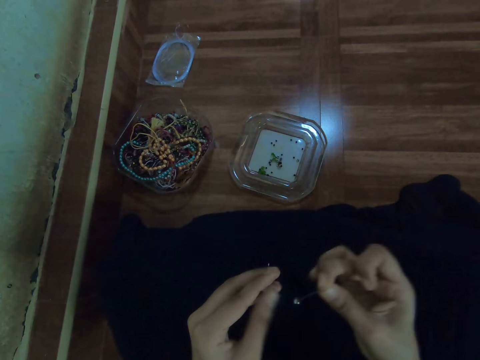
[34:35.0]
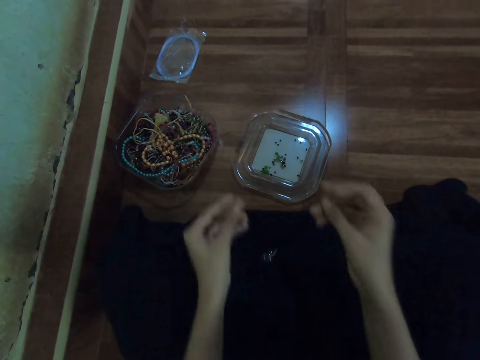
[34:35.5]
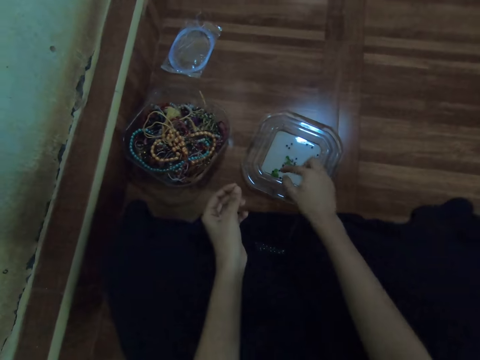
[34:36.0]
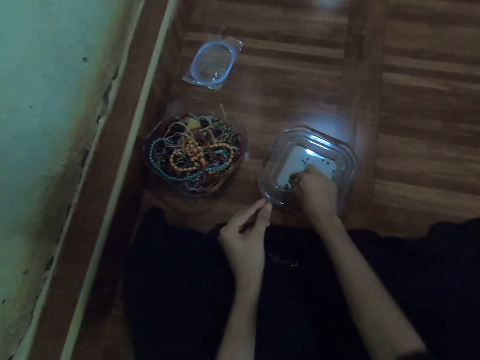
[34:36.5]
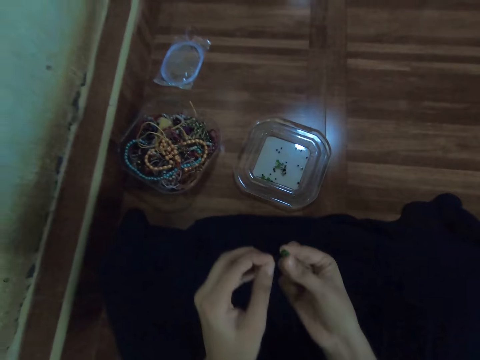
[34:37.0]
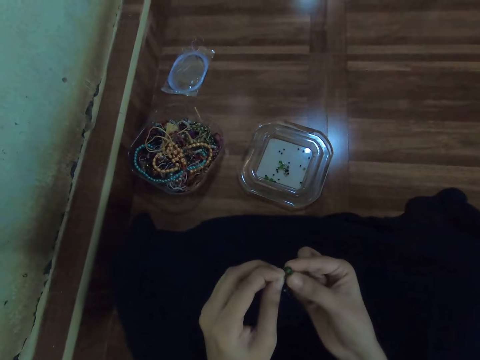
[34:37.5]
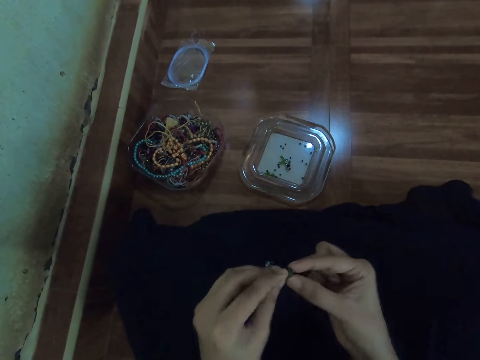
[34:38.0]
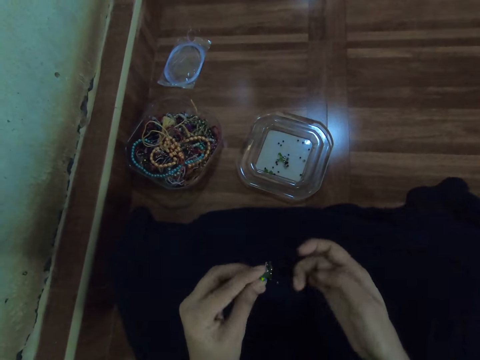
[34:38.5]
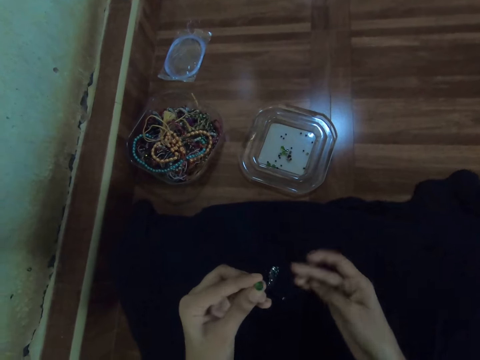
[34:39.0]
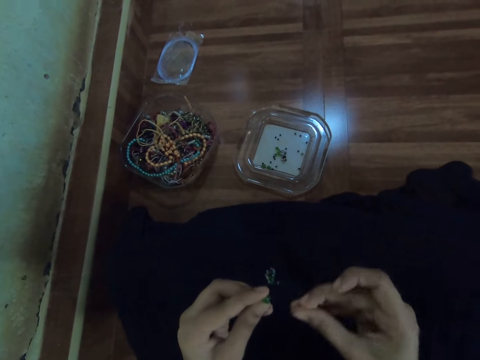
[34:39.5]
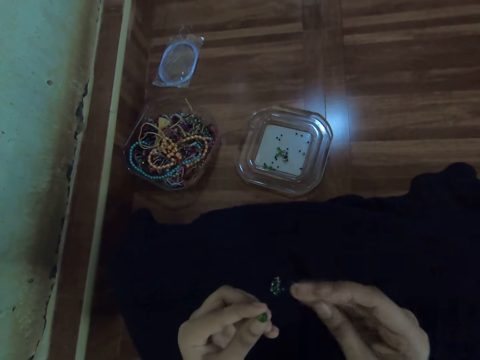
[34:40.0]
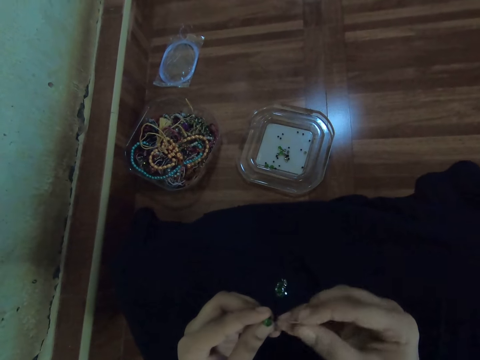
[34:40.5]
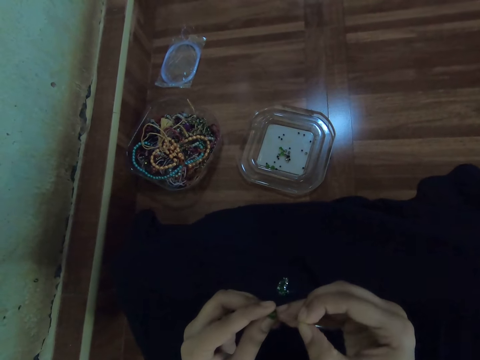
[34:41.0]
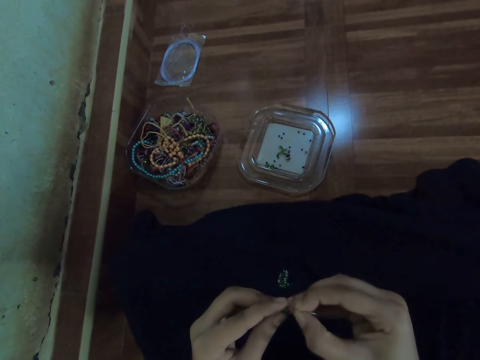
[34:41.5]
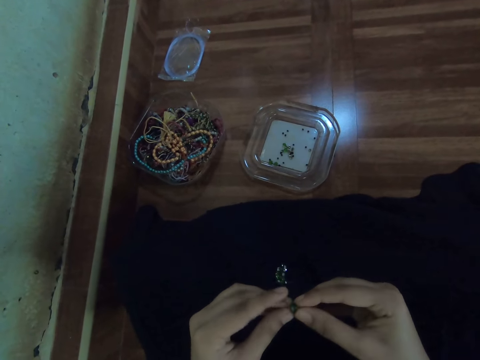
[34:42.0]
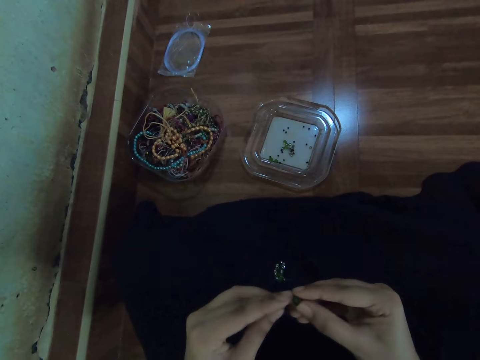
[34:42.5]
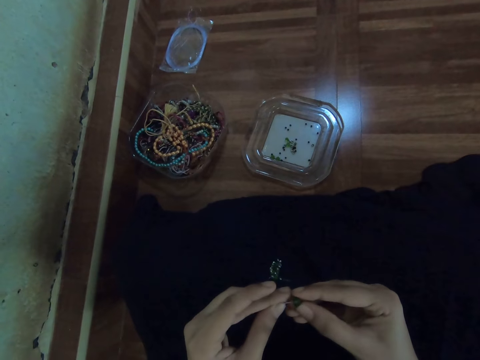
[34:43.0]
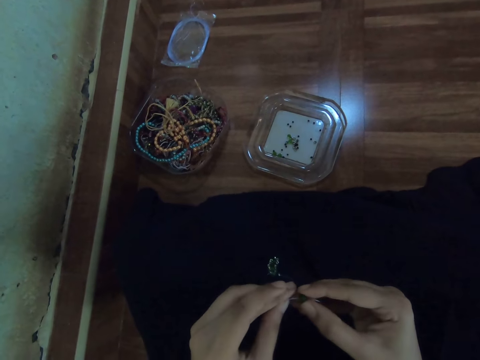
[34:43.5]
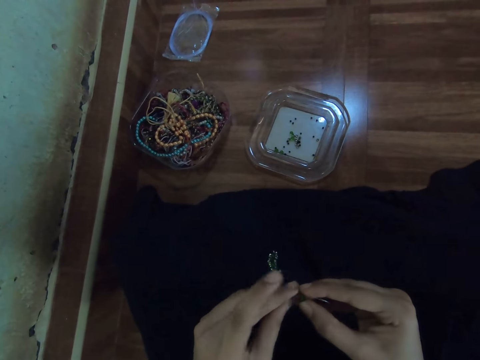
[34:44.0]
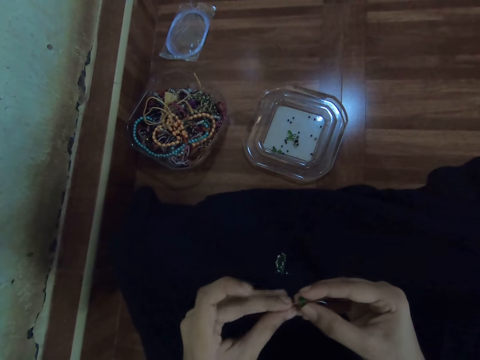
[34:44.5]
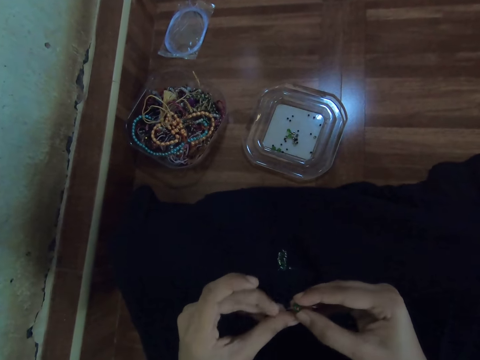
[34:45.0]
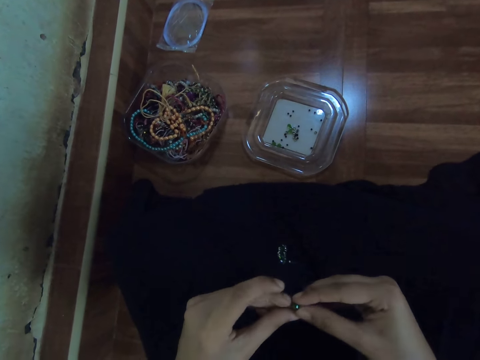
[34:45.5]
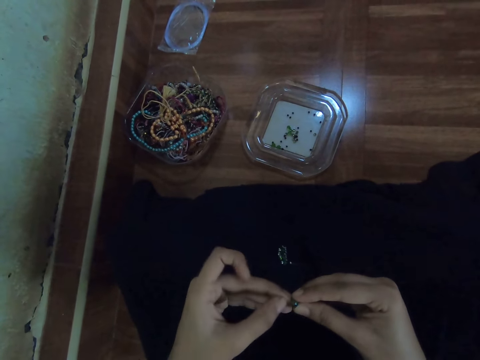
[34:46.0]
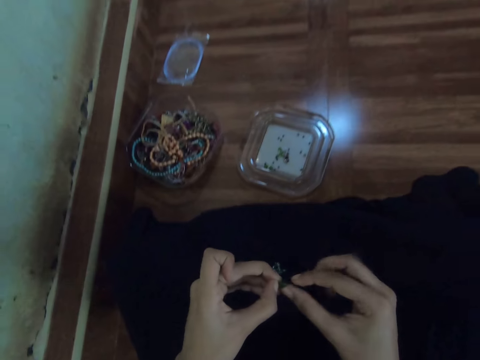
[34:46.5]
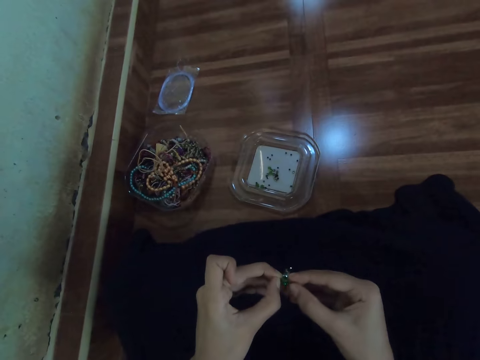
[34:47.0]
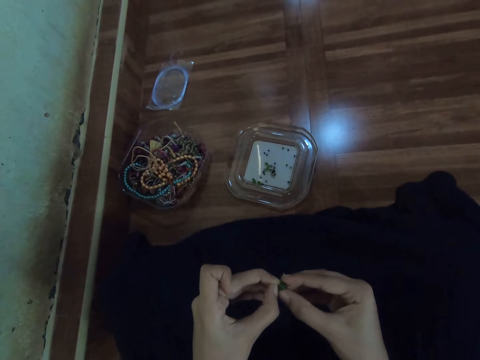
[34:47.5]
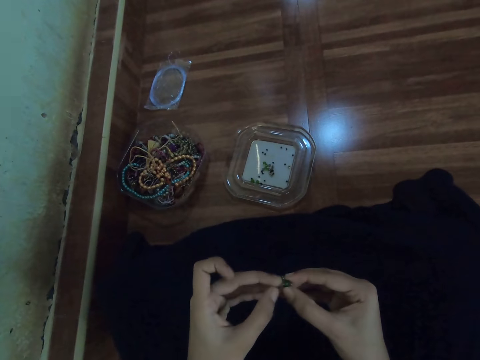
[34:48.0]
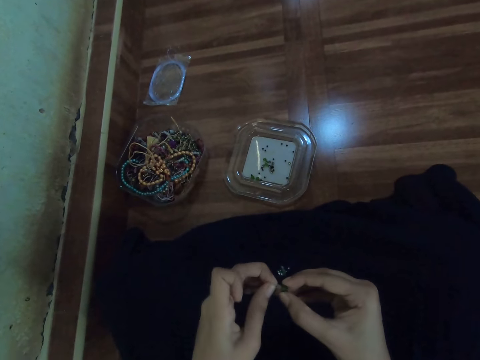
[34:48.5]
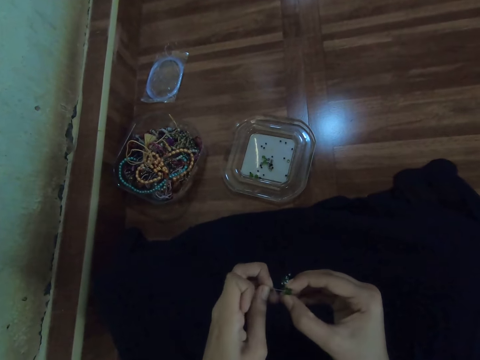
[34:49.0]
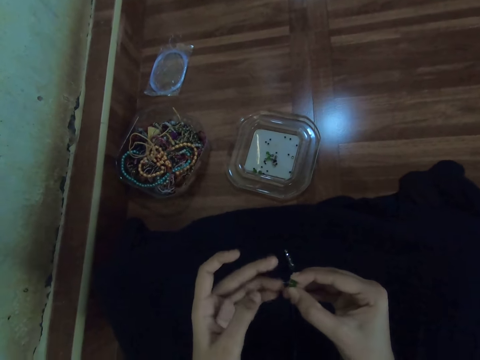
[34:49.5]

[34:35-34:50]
The camera wearer picks a bead from the bowl of beads on the floor with her right hand. She inserts the bead from the fishing line with her right hand. She inserts the fishing line into the bead with her right hand.

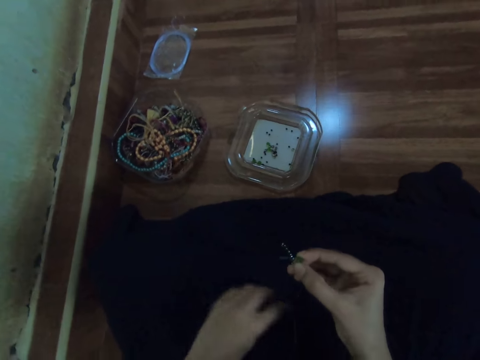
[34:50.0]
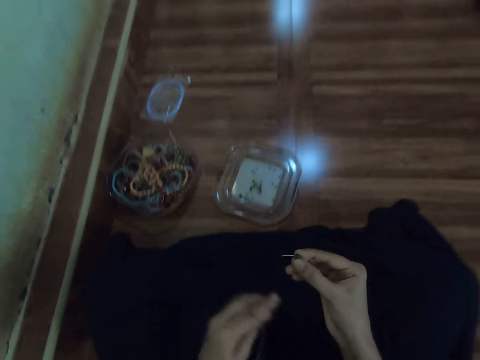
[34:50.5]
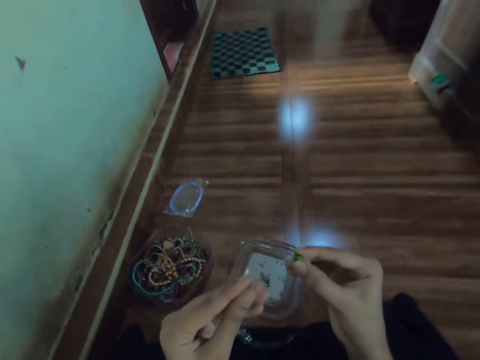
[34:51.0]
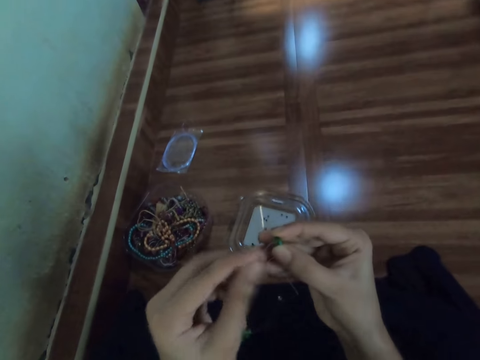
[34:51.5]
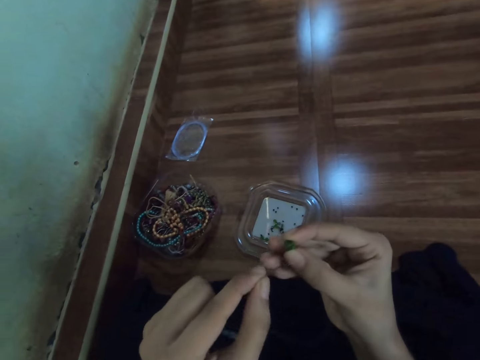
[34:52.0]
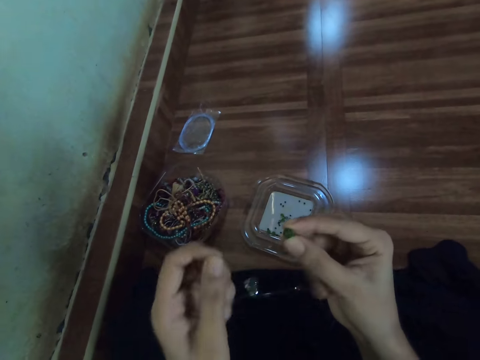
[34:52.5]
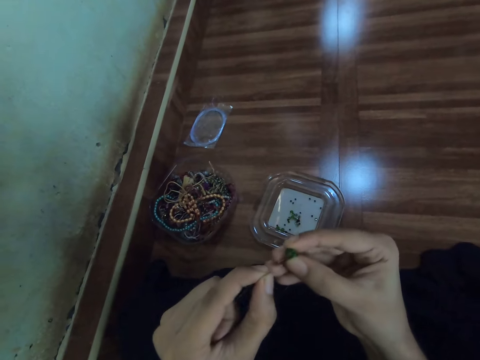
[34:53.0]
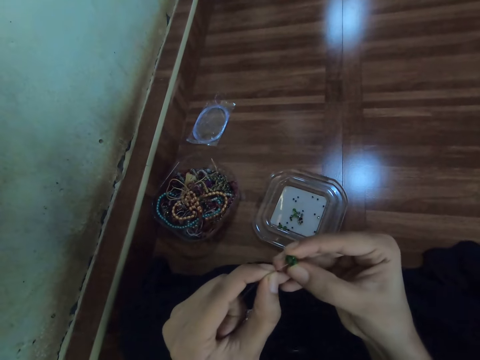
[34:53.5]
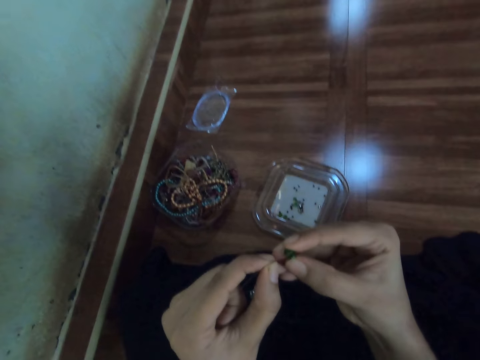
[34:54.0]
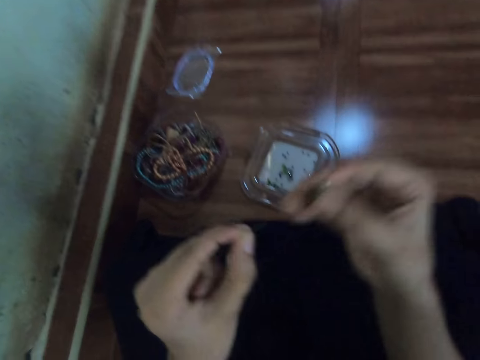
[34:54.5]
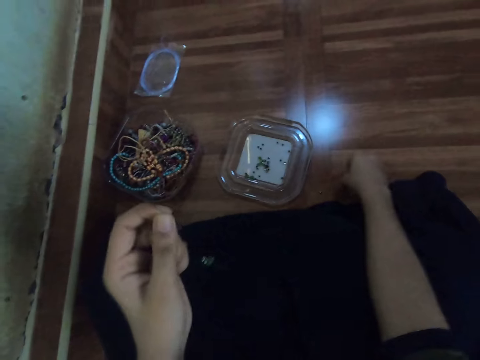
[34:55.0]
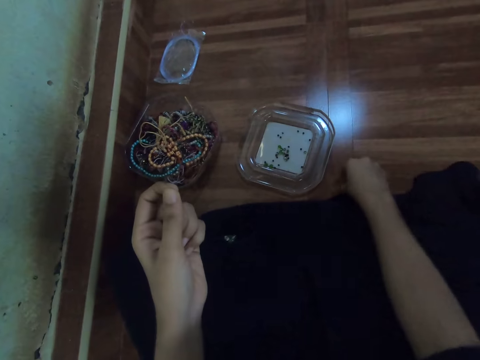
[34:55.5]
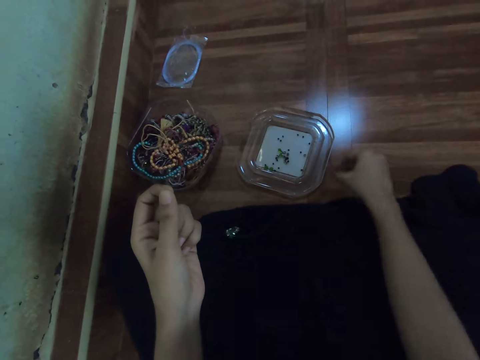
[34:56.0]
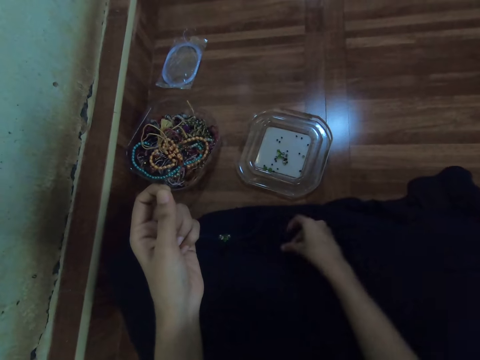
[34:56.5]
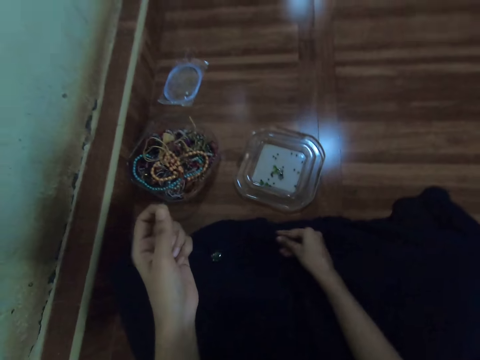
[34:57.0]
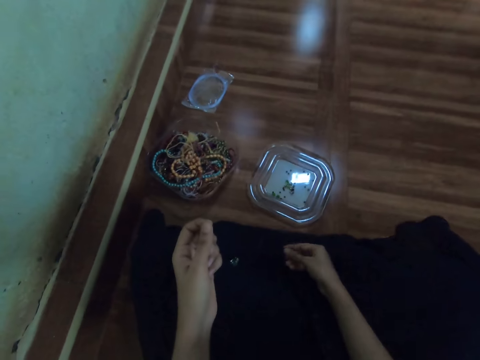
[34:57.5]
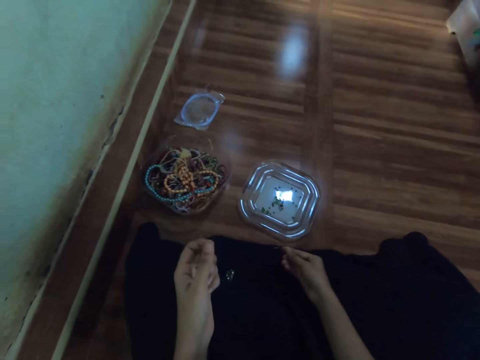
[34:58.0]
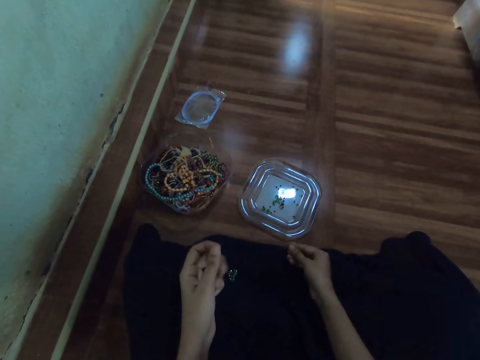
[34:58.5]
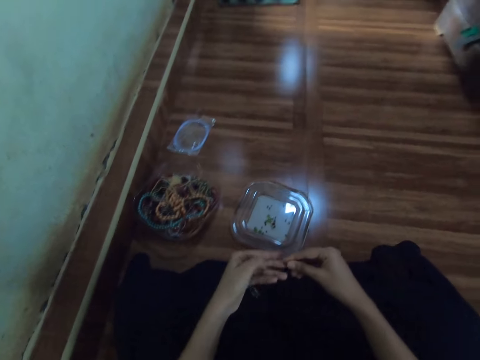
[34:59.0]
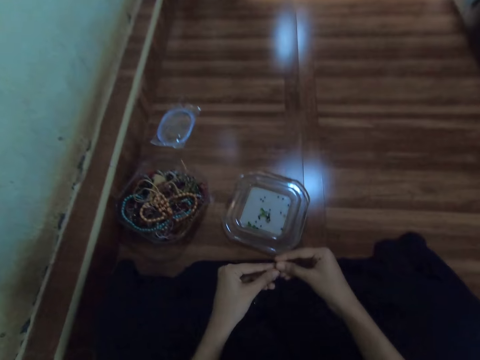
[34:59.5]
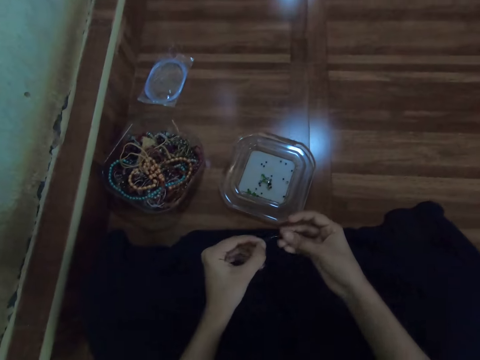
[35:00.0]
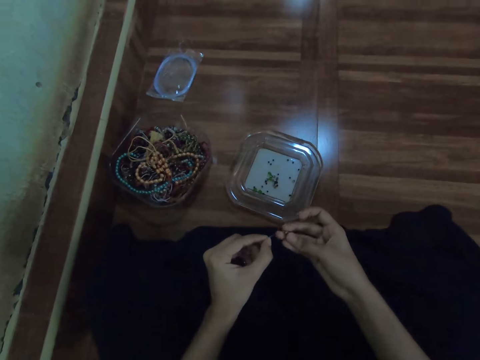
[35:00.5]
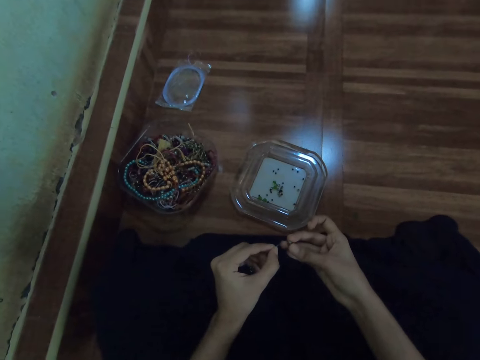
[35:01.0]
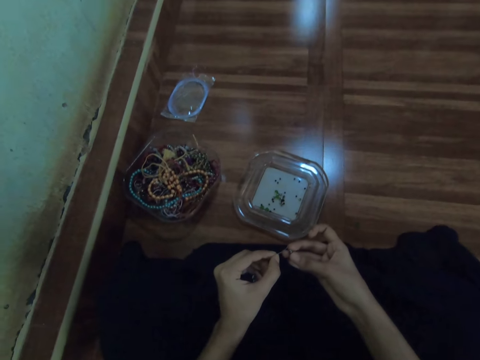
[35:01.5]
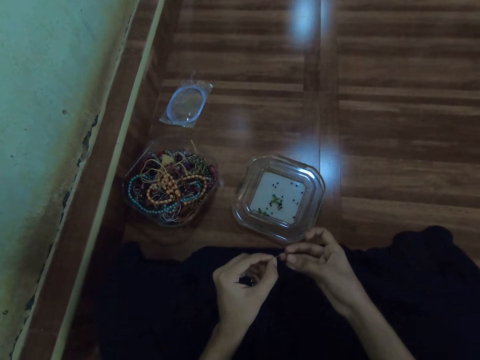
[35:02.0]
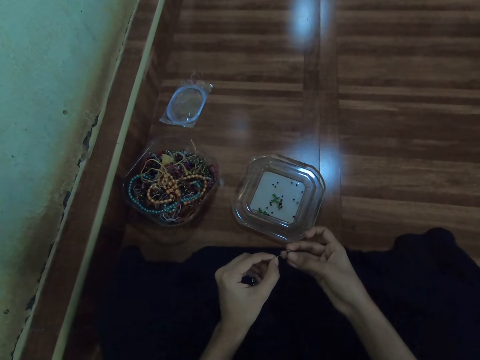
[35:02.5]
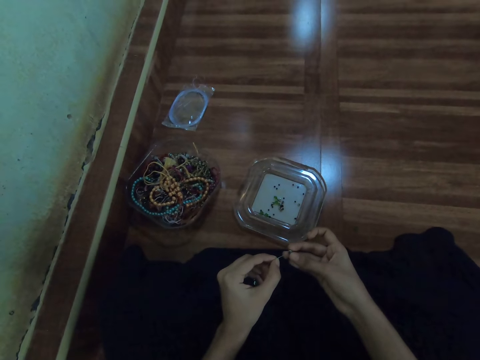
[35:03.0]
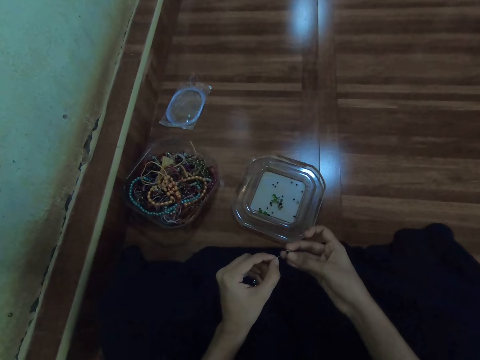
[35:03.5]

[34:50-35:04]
The camera wearer inserts the fishing line into the bead with her left hand. She drops the bead on the floor with her right hand. She picks the bead on the floor with her right hand. She picks the bead on her clothing with her right hand. She inserts the bead in the fishing line with her right hand.
